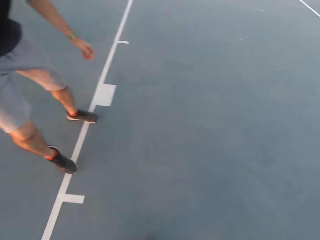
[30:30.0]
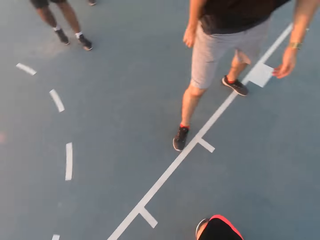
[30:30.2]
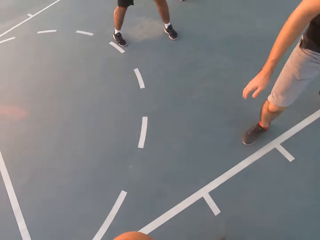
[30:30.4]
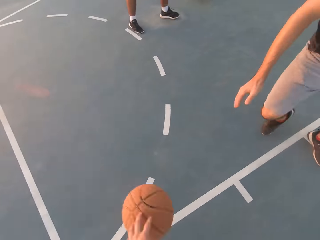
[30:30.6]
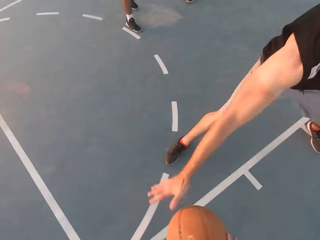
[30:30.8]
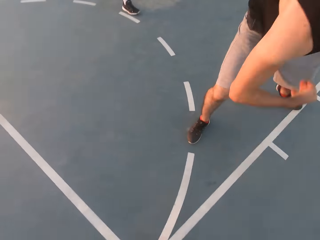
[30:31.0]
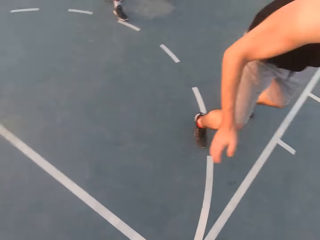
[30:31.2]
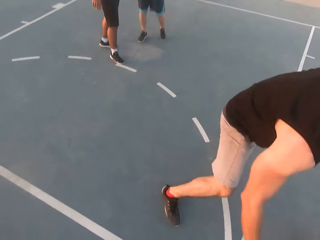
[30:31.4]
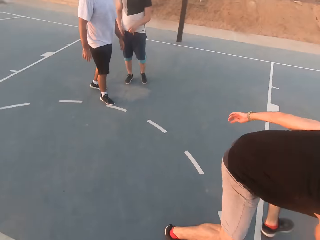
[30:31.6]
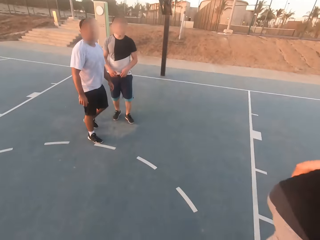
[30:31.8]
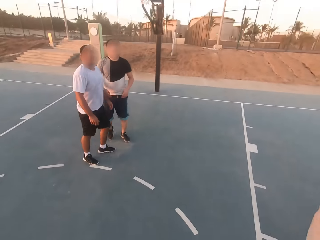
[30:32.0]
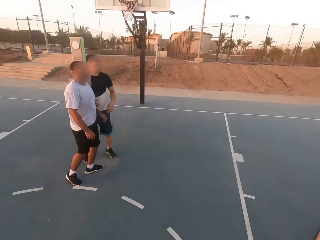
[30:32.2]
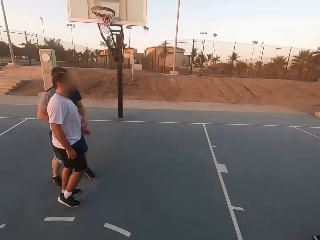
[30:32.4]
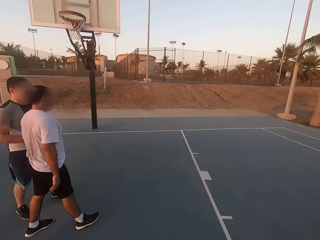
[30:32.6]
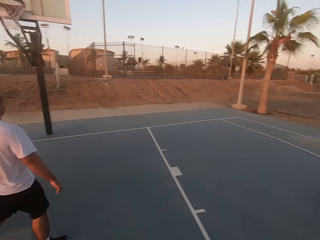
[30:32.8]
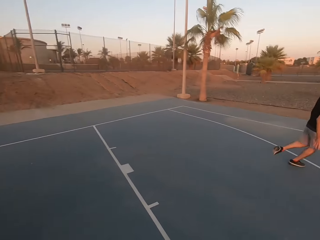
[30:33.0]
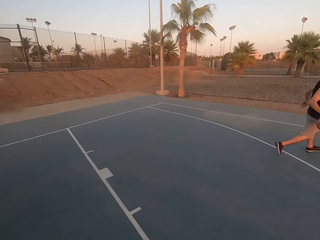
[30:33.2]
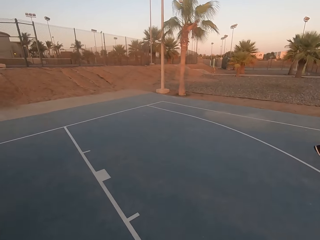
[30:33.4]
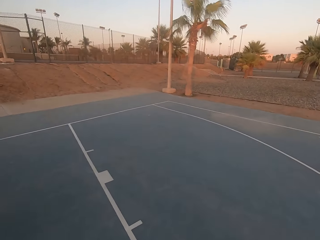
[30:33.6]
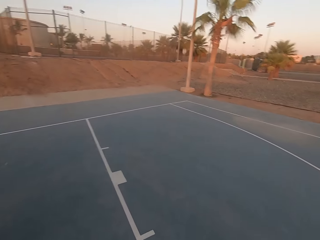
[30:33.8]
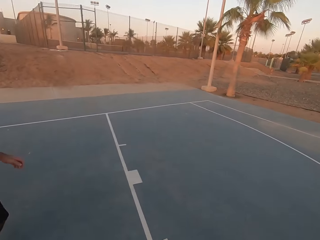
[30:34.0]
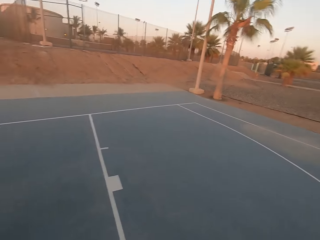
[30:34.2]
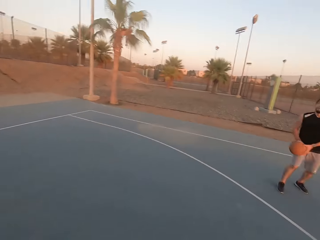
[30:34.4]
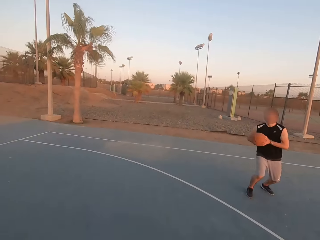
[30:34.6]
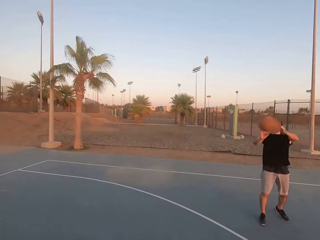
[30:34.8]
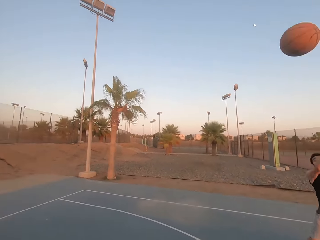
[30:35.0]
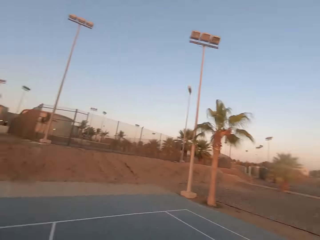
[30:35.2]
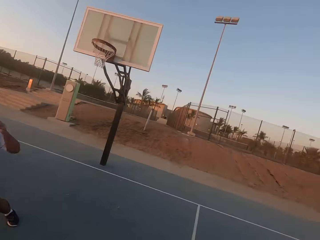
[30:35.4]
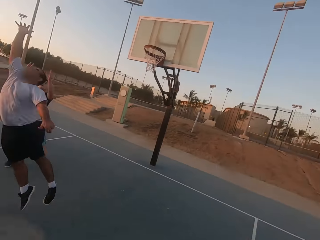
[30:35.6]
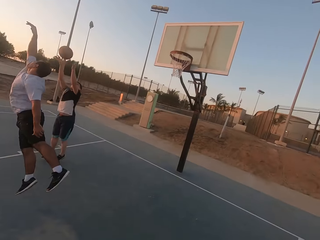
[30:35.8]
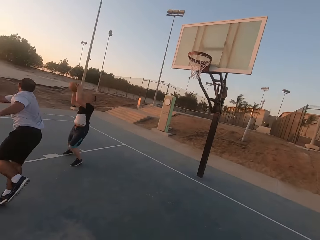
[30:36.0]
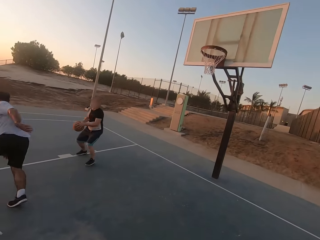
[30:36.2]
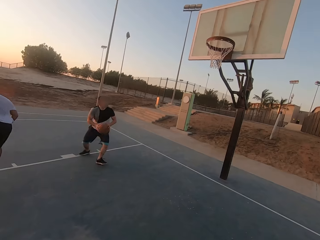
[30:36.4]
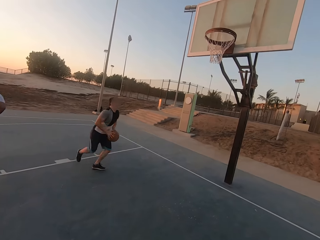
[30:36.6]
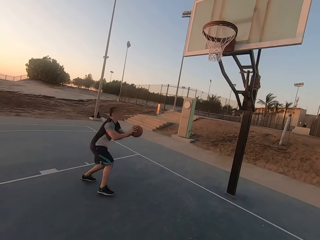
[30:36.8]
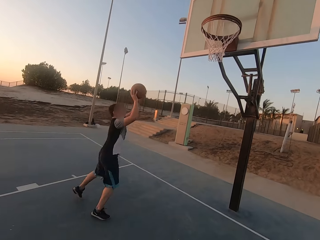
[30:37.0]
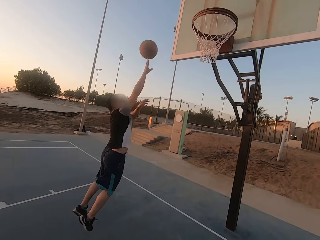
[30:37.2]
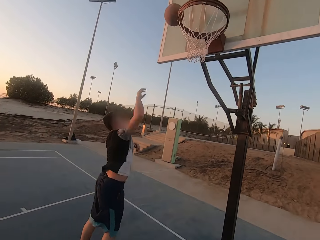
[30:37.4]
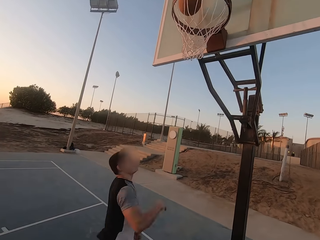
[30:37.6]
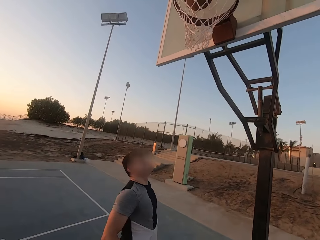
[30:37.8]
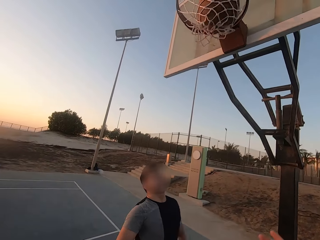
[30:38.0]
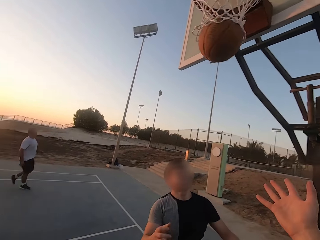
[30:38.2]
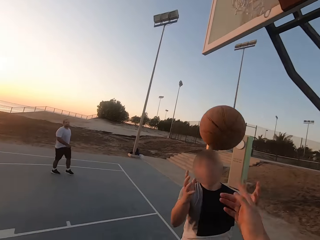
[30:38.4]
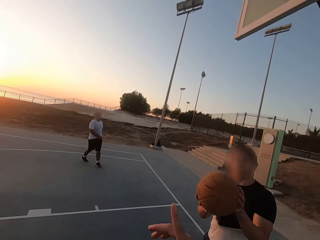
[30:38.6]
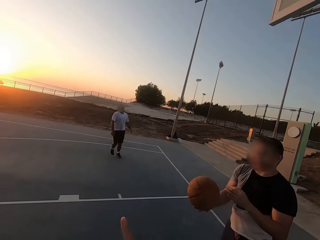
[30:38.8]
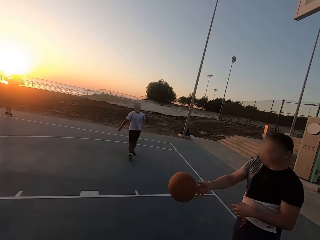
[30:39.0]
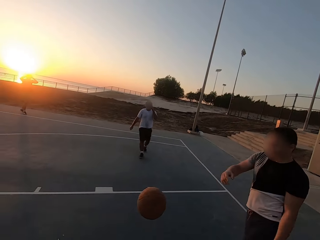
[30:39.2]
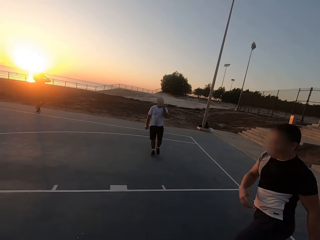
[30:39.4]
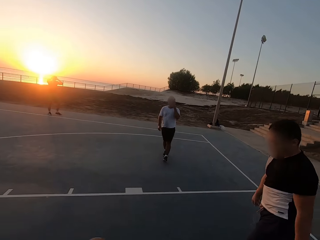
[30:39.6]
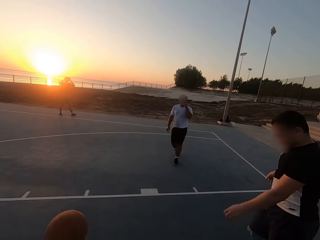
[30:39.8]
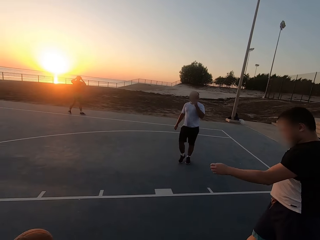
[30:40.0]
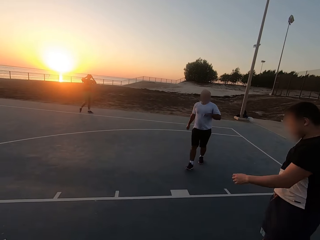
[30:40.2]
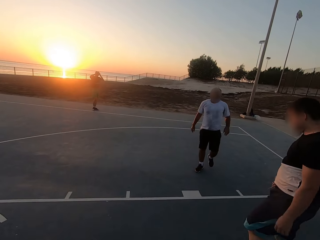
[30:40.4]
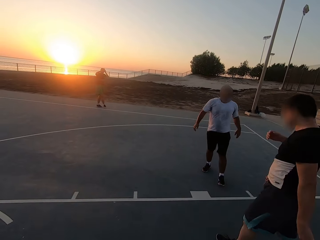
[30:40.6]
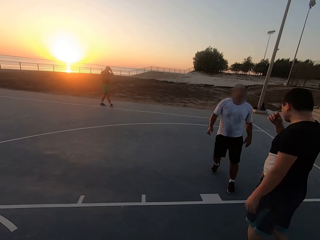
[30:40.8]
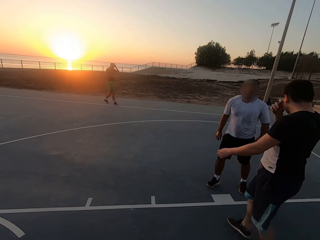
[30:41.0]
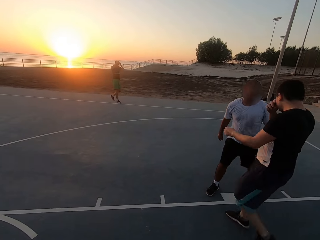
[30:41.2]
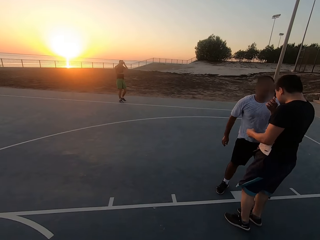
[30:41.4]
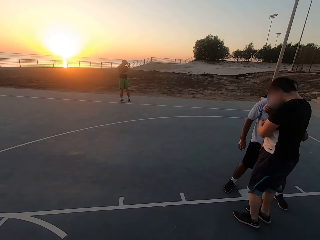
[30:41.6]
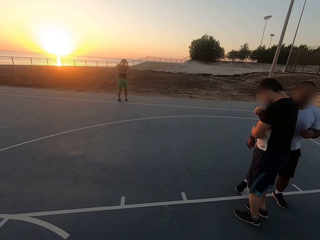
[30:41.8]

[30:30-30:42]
A man dribbles the ball and throws the ball to another man. The other man picks up the ball, holds the ball, jumps, throws the ball in the hoop and makes a basket. The other man picks up the ball. A third man walks. The second man throws the ball and walks. The third man walks.

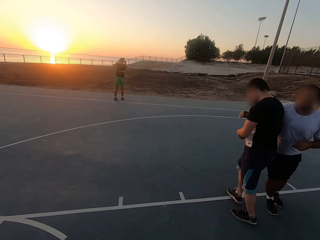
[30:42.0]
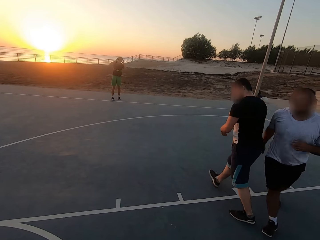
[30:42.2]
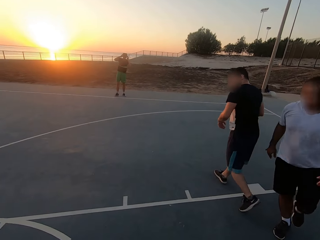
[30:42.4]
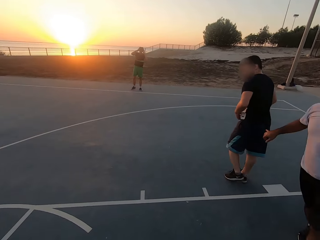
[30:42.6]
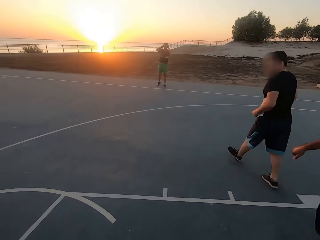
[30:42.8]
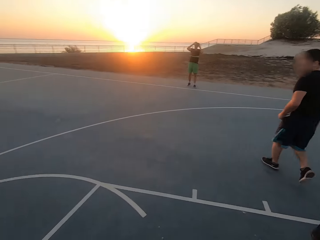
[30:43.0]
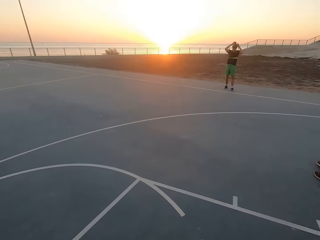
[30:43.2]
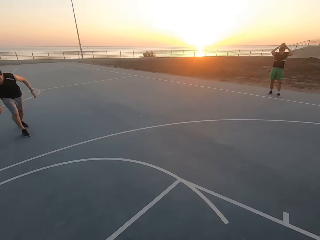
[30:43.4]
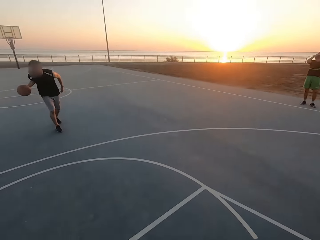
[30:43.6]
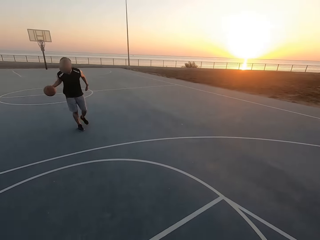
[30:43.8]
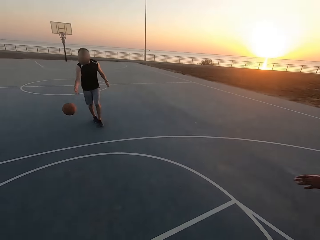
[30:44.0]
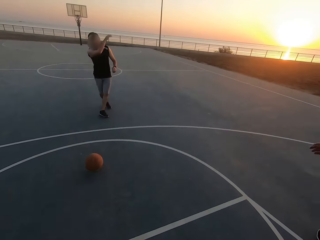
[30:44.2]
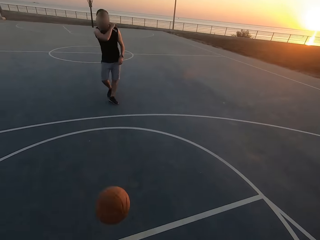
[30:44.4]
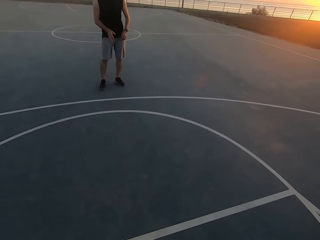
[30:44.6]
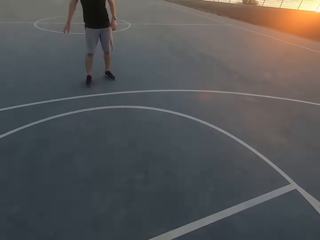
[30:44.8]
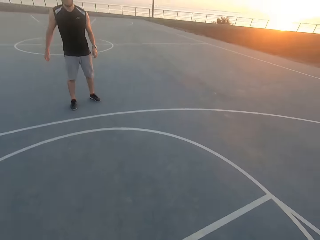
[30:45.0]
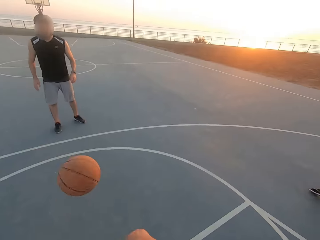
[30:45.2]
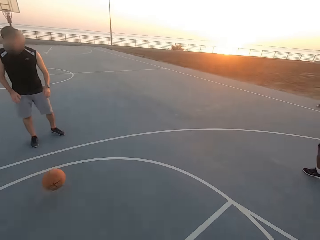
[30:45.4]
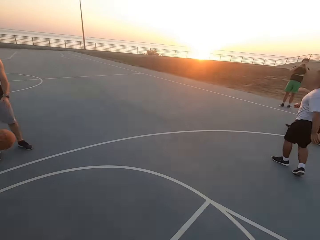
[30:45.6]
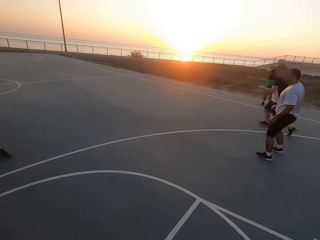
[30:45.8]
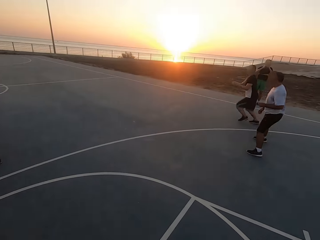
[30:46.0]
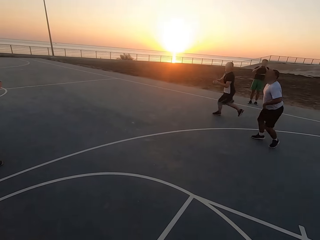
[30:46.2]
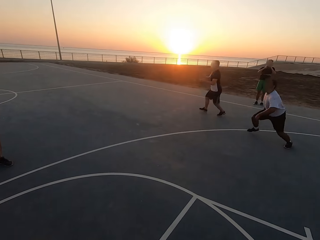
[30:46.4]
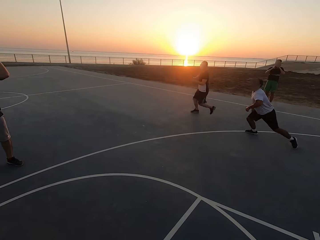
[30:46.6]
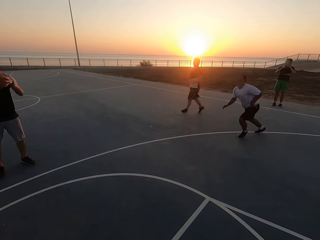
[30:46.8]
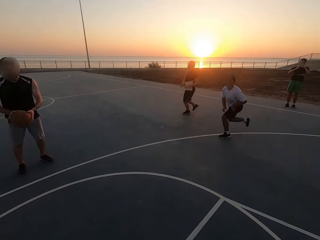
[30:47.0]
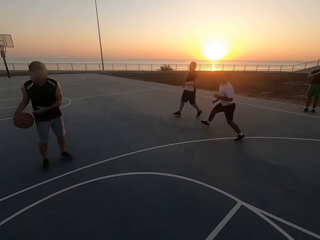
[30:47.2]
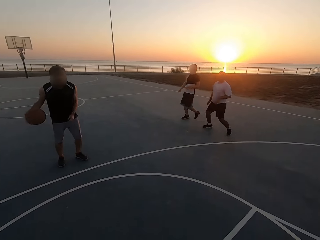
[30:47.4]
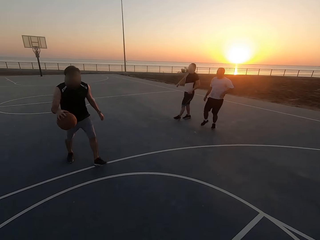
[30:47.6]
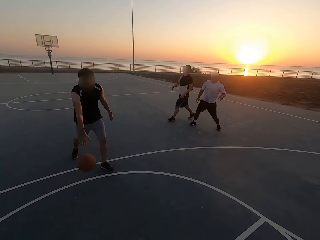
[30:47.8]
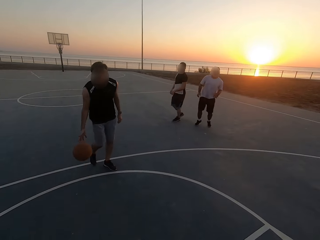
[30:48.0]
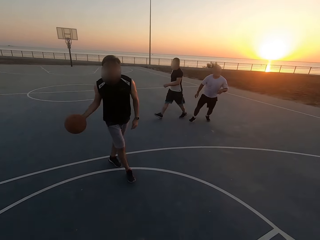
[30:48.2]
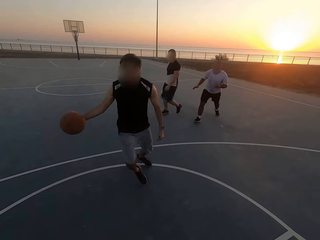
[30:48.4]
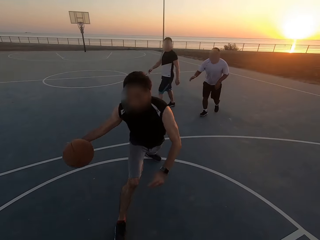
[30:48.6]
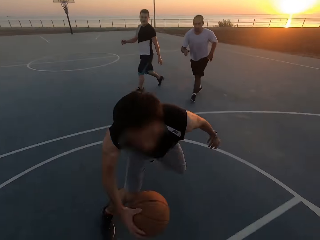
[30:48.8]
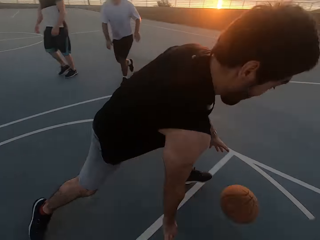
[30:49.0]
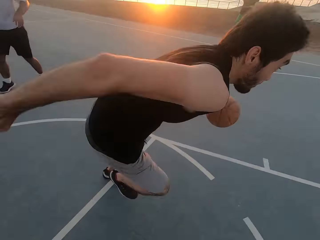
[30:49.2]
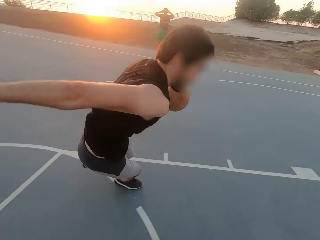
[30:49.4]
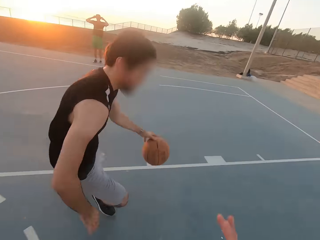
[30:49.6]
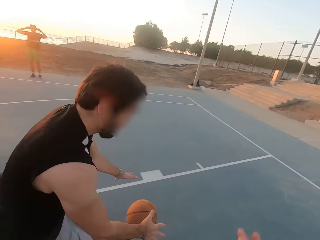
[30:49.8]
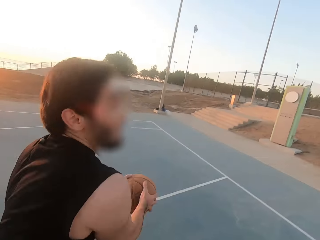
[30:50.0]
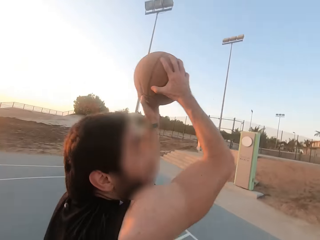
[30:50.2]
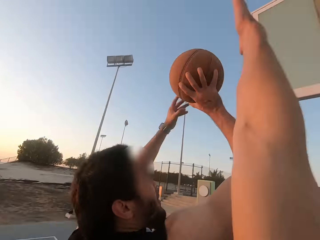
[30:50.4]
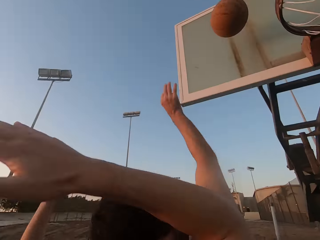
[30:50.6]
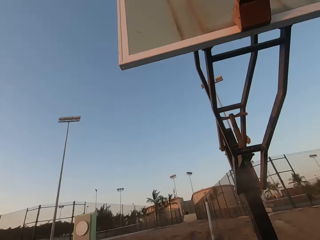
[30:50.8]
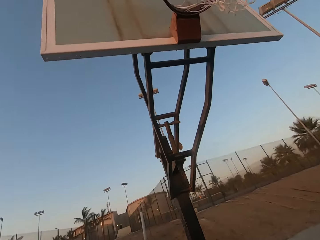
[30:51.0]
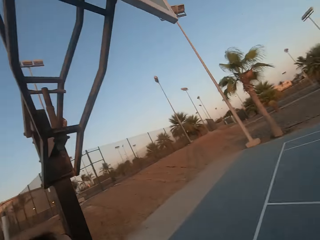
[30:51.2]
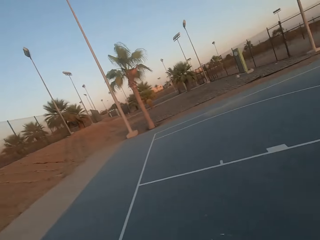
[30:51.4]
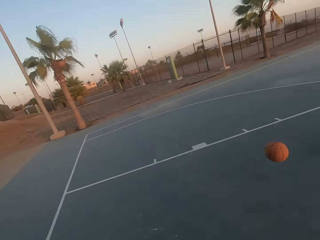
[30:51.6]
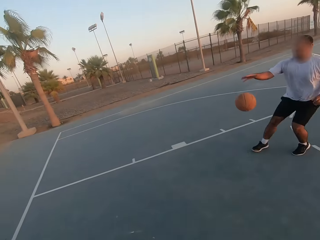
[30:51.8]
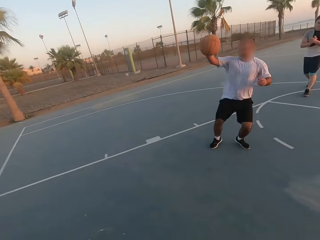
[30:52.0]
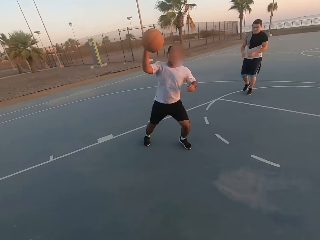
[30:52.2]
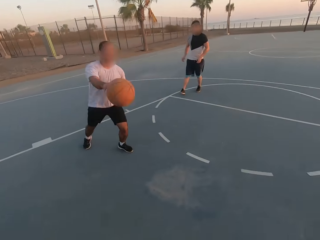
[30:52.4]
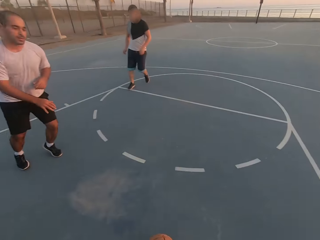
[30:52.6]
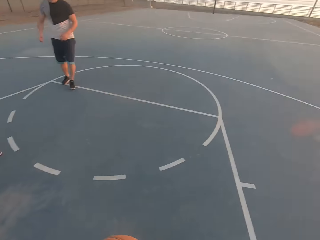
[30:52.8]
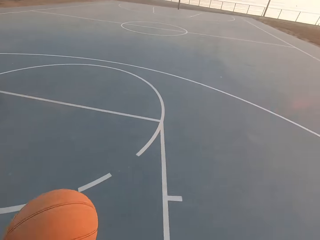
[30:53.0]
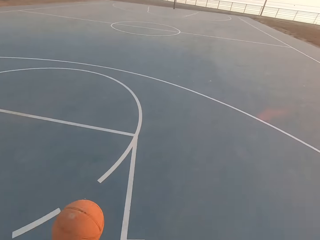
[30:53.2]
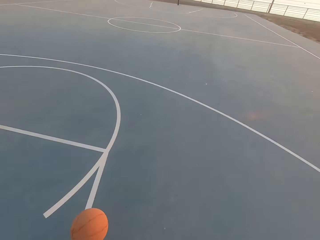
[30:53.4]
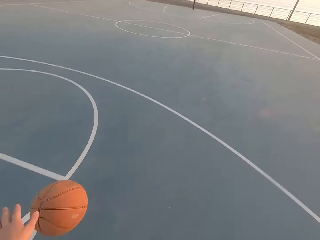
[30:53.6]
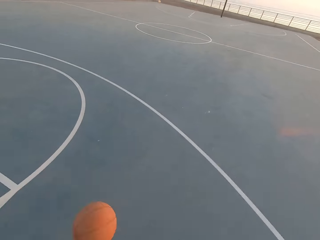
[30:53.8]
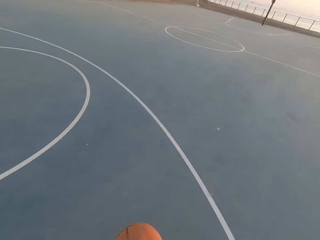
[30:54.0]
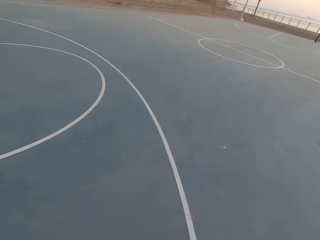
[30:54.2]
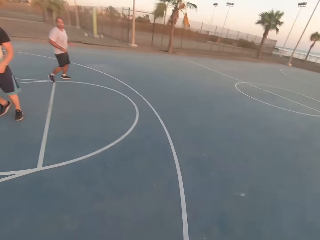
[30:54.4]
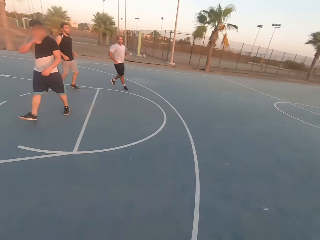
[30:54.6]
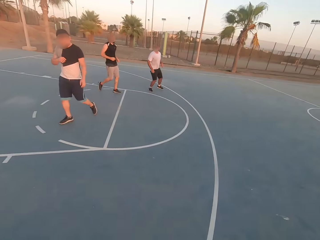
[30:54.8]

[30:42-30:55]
The camera wearer looks around. A man dribbles the ball and throws the ball to the camera wearer. The camera wearer throws the ball to the man. The man picks up the ball. The camera wearer looks around. Another man runs. A third man runs. The first man dribbles the ball, holds the ball and throws the ball on the board. The camera wearer looks around. The second man picks up the ball, holds the ball and throws the ball to the camera wearer. The camera wearer dribbles the ball.
